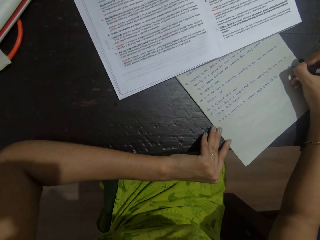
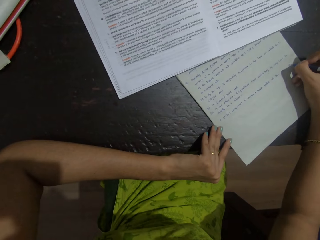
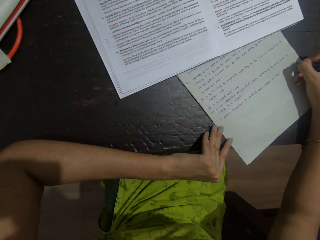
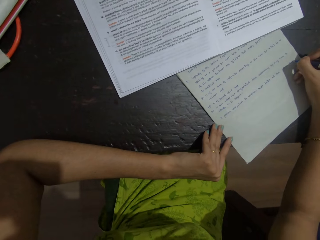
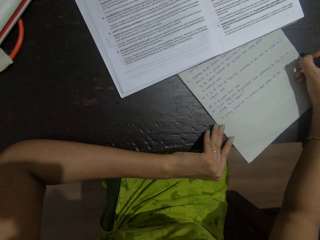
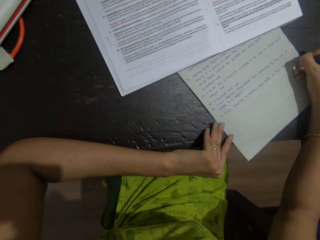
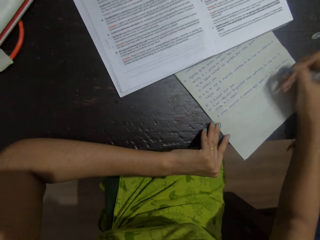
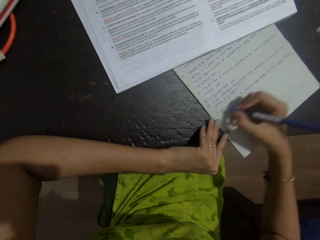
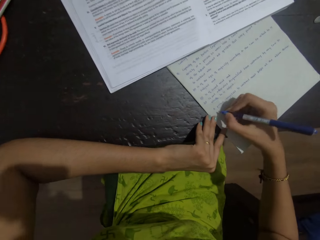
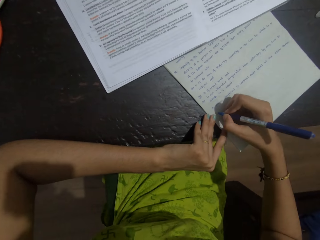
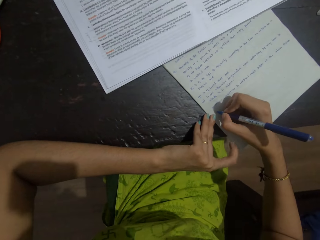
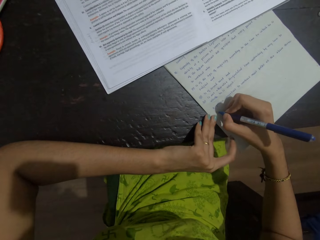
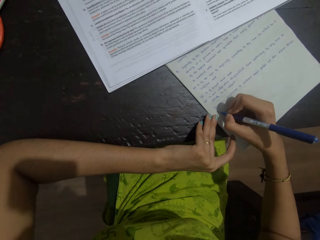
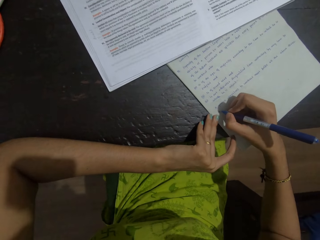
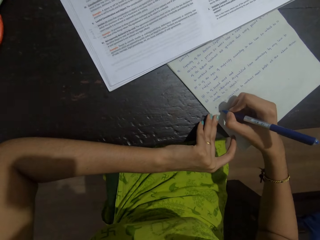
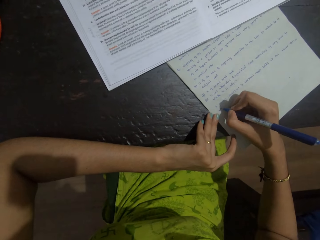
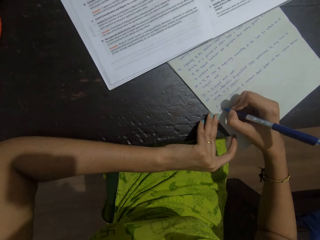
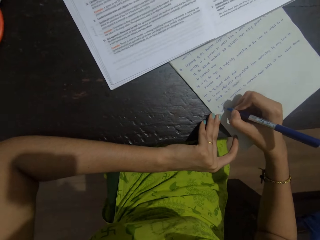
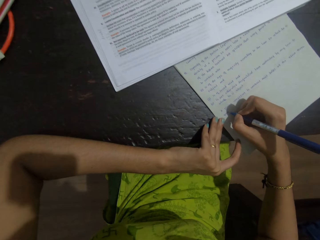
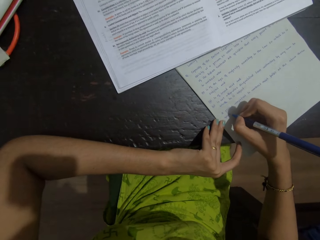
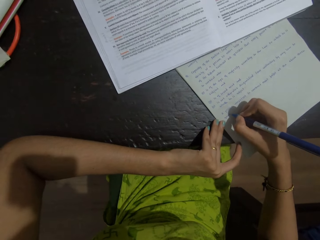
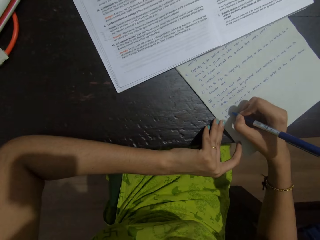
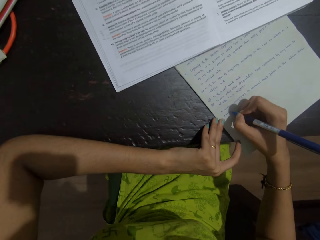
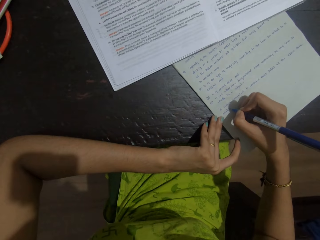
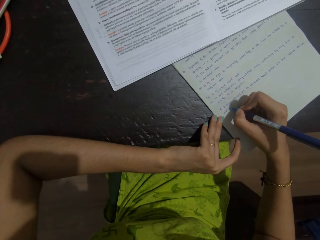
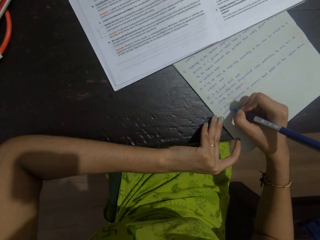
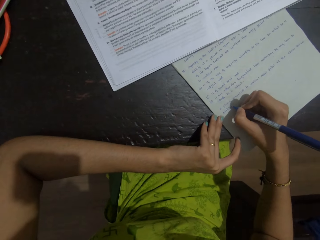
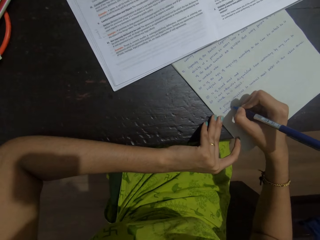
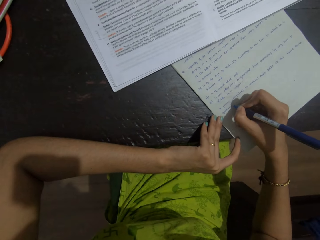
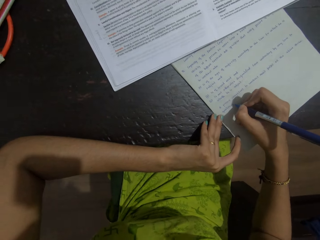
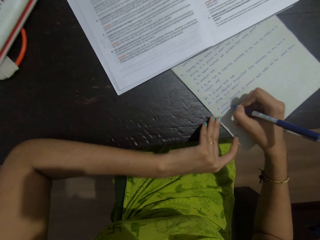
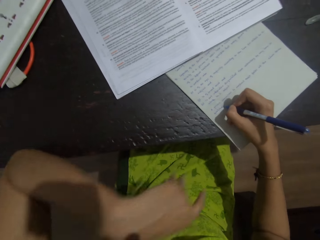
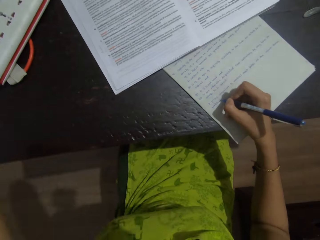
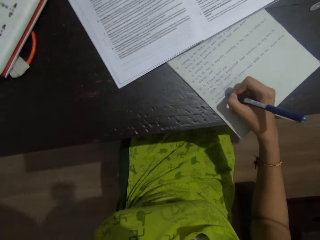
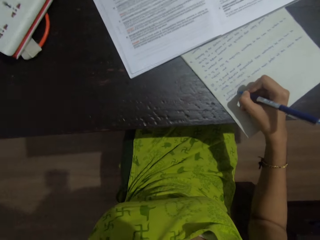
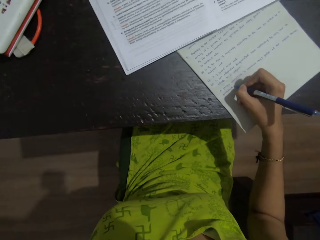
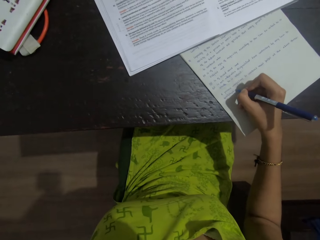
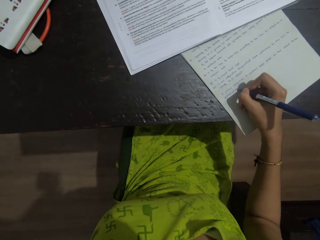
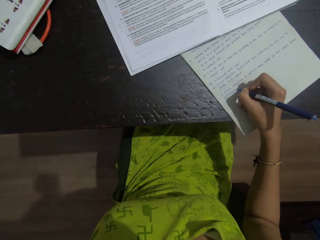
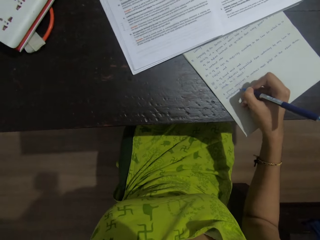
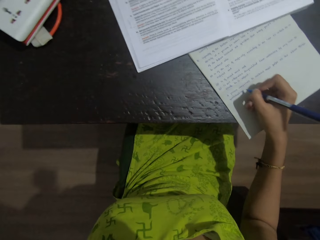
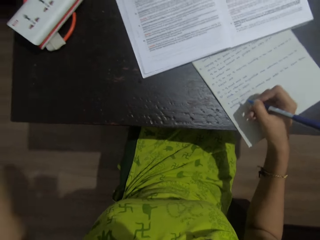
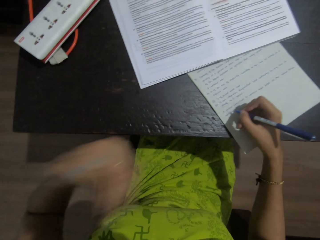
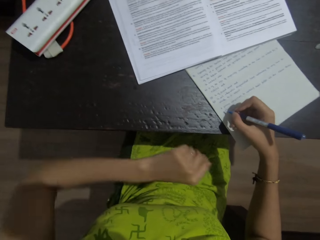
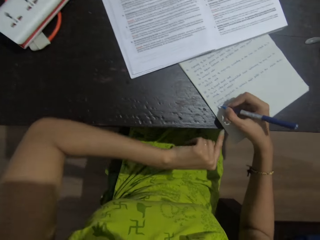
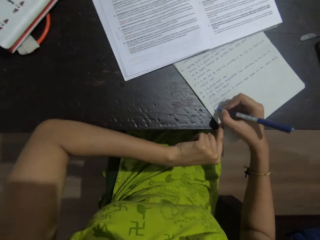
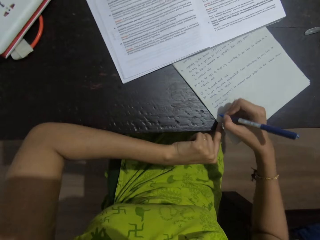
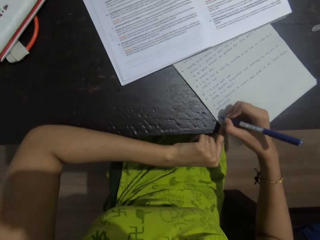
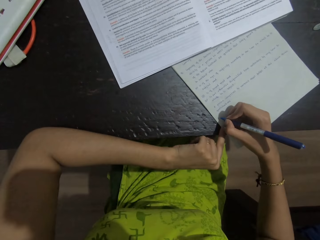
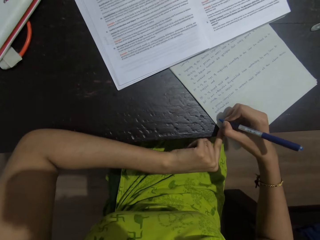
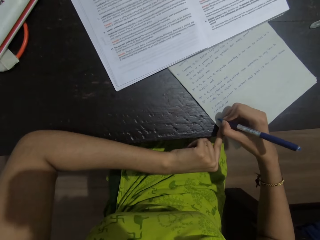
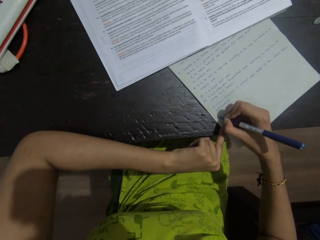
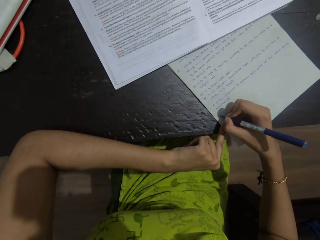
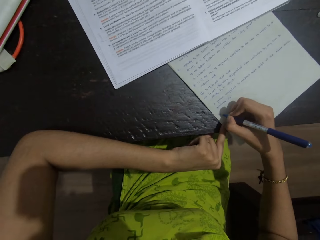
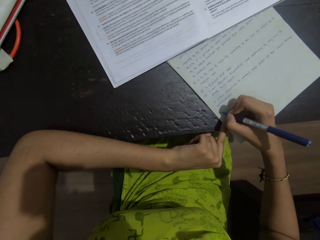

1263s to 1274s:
The camera wearer writes on a notebook with the pen. They lift the left hand. They touch something. They place the left hand on the notebook.

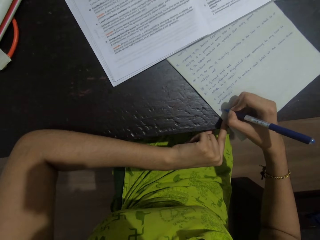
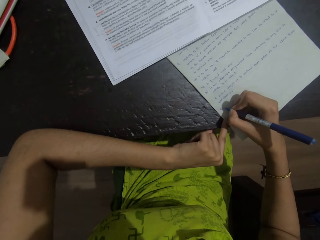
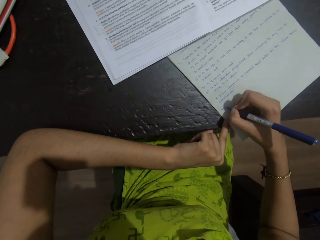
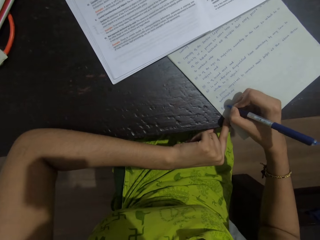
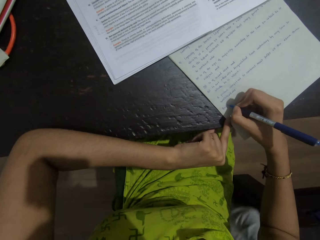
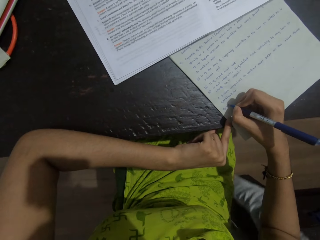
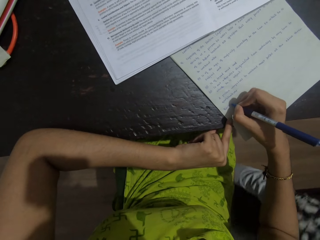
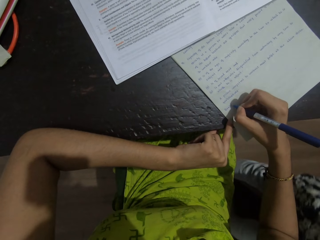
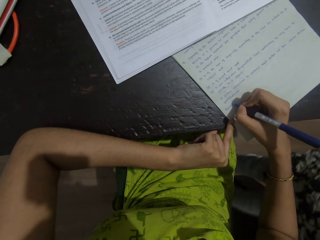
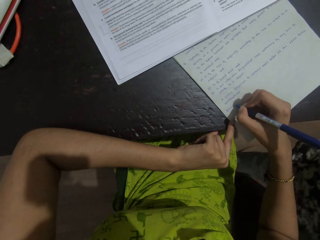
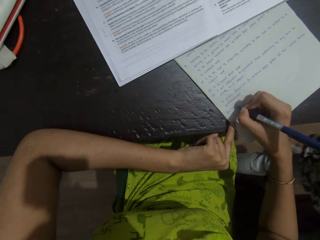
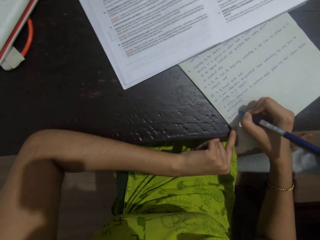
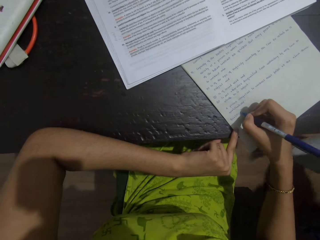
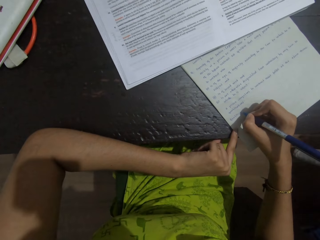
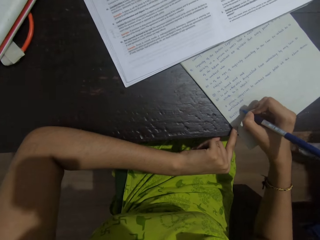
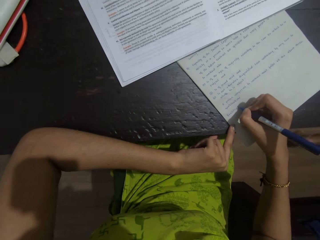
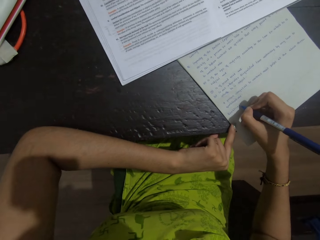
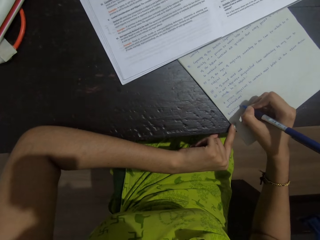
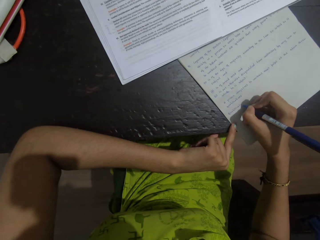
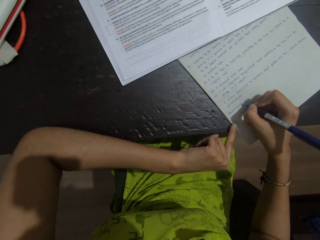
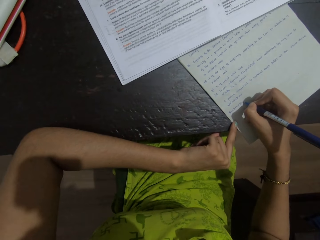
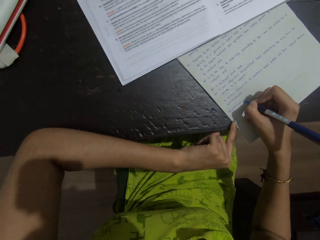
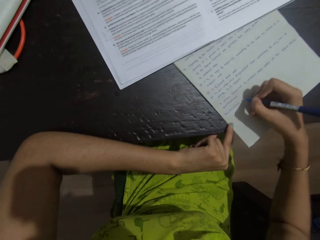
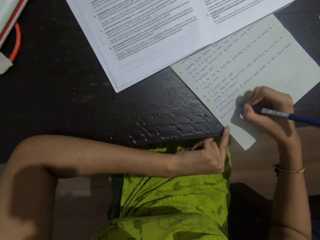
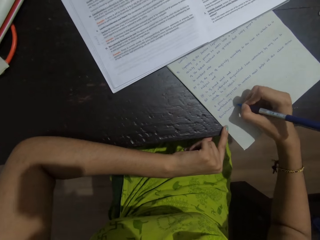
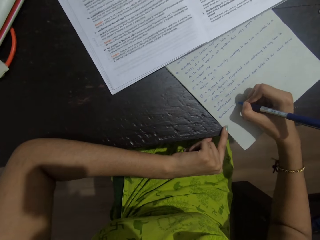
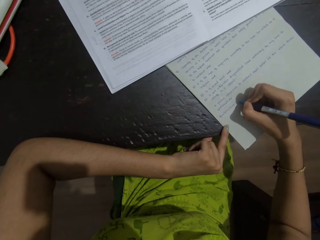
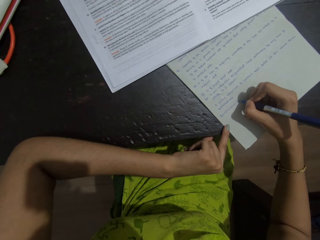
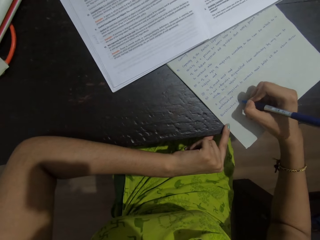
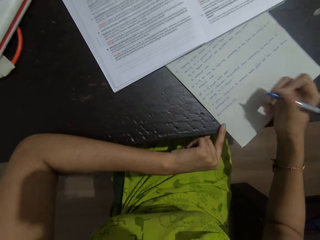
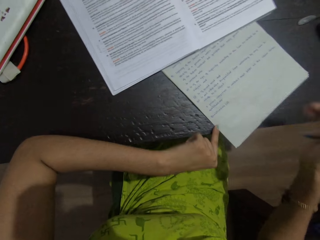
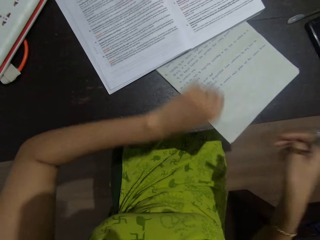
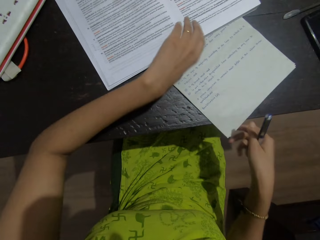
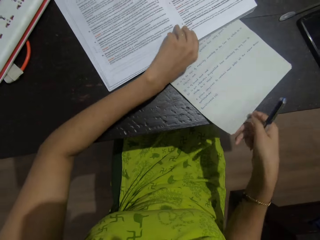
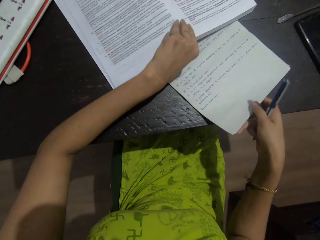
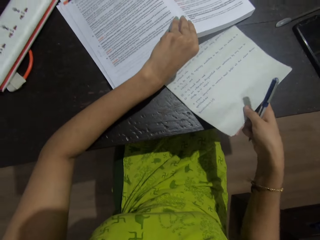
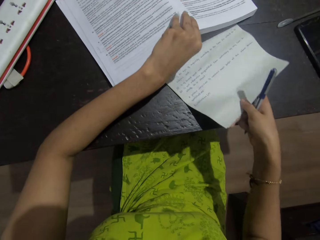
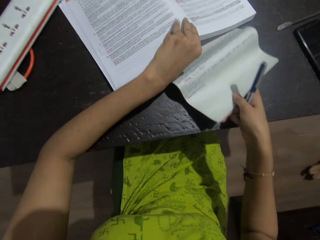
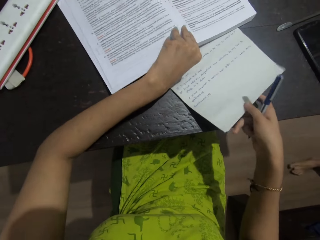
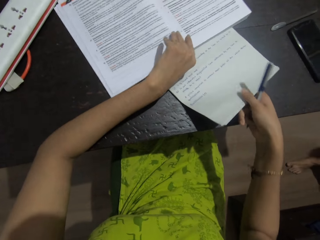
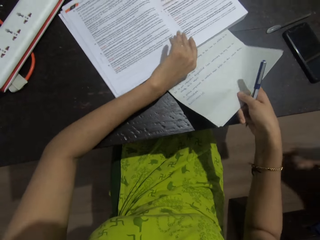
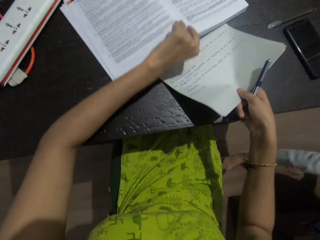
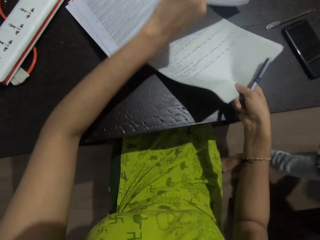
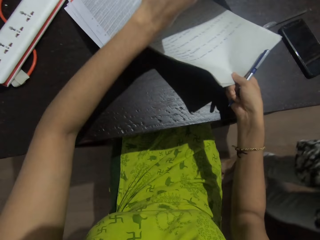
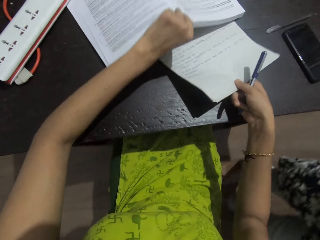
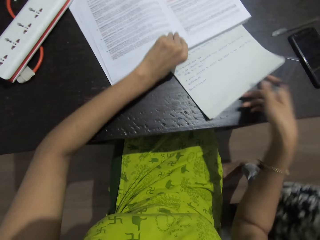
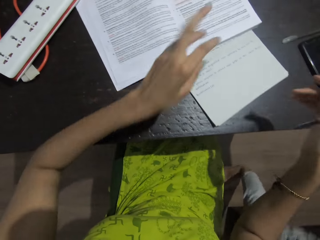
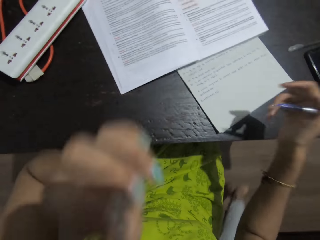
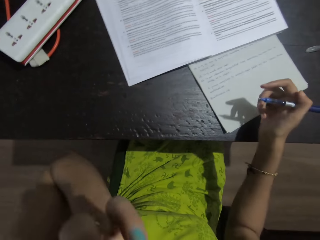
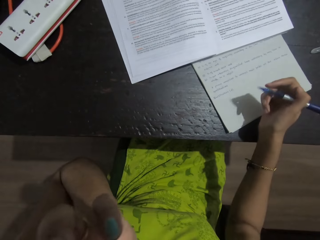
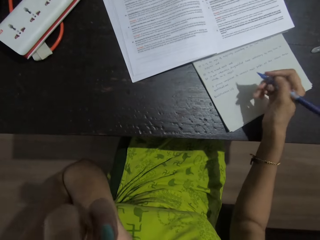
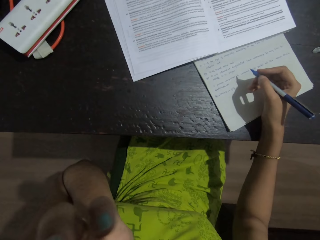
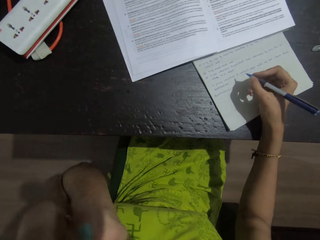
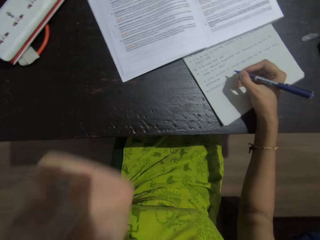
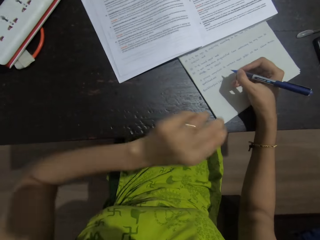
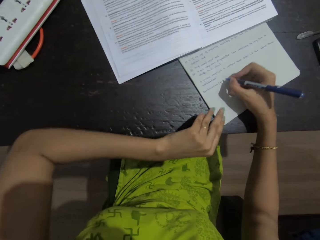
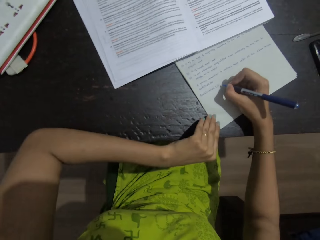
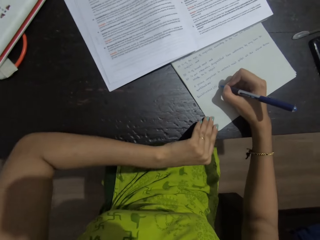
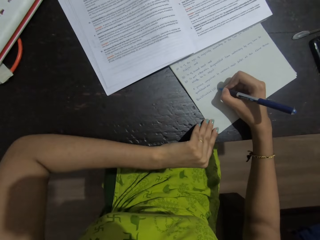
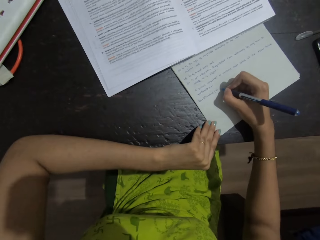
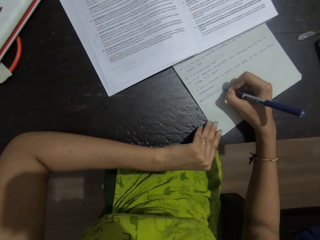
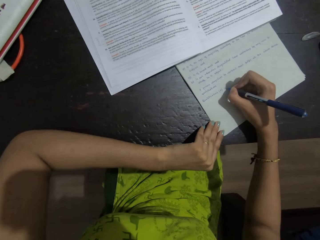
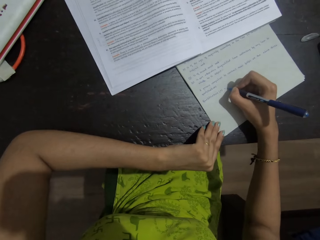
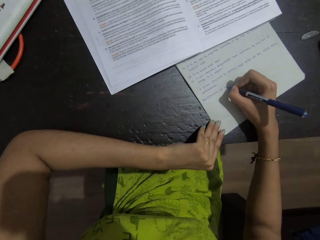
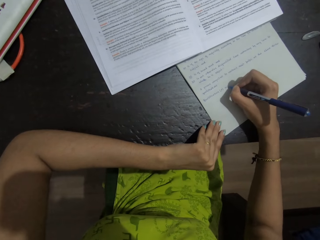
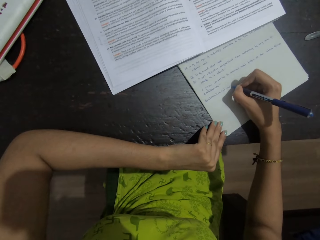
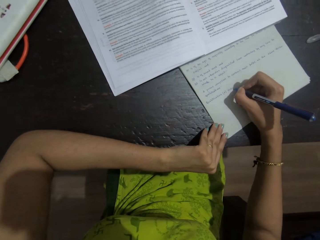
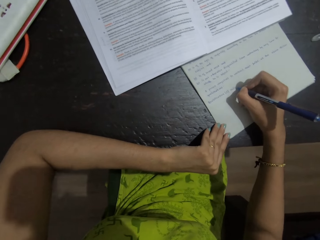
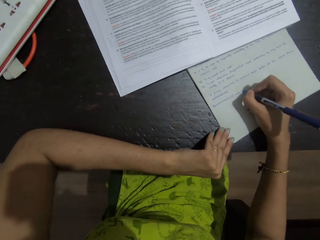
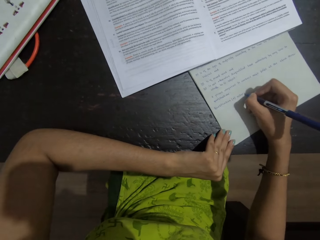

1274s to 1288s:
The camera wearer writes on a notebook with the pen. A person walks to the right. The camera wearer writes on the notebook with the pen. They lift a book with the left hand. They adjust the notebook under the book. They push the book on the table. The person walks behind the camera wearer. The camera wearer touches something. They lean on the table. They write on the notebook with the pen.
